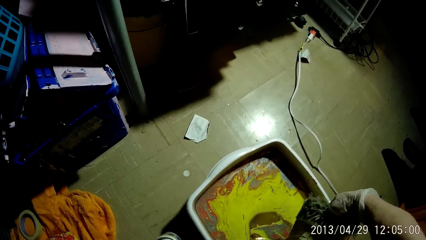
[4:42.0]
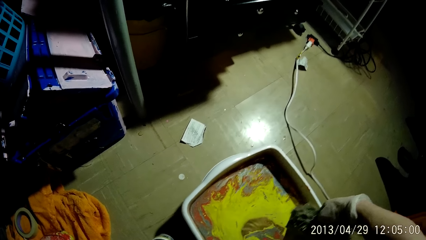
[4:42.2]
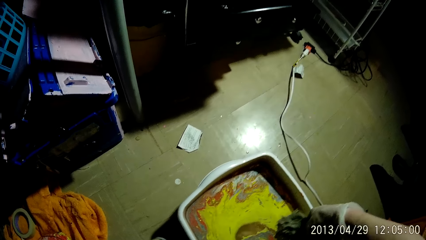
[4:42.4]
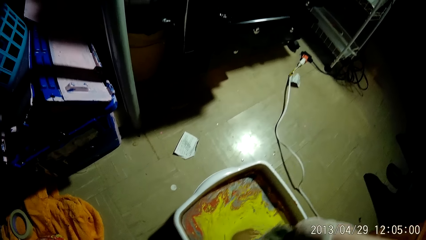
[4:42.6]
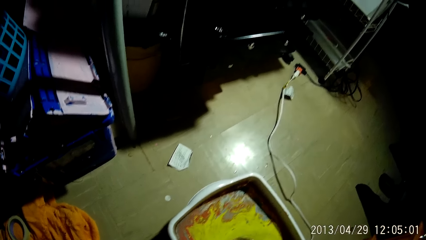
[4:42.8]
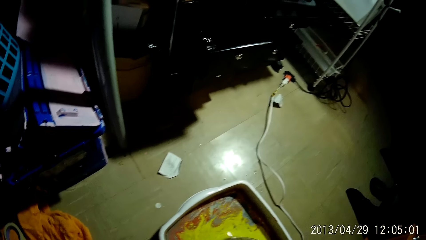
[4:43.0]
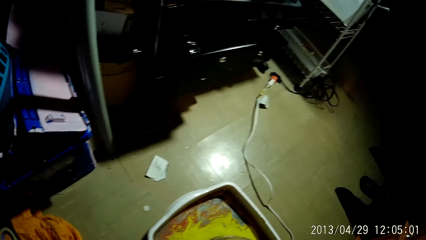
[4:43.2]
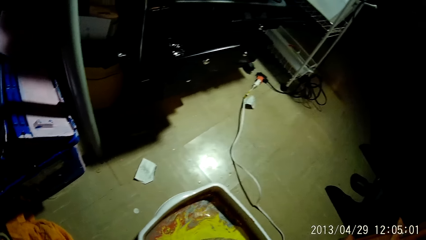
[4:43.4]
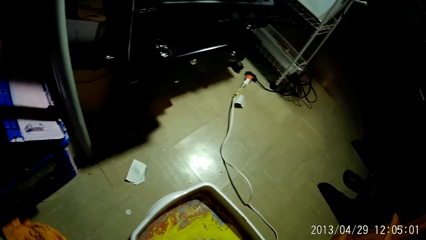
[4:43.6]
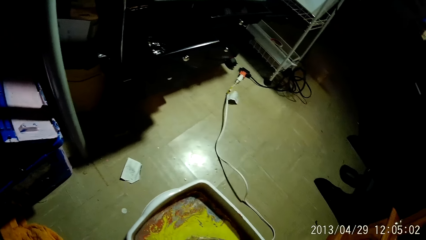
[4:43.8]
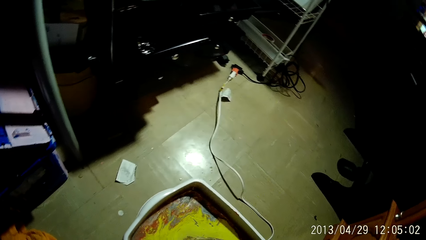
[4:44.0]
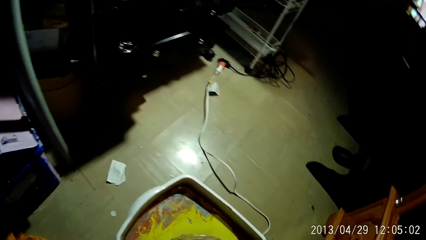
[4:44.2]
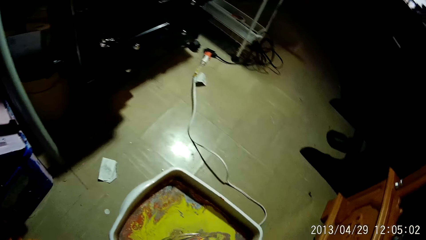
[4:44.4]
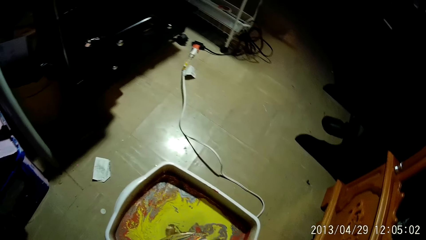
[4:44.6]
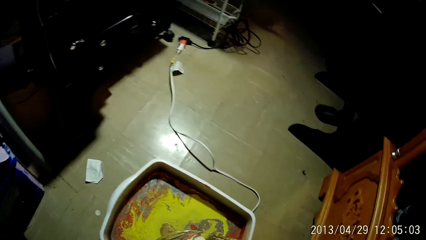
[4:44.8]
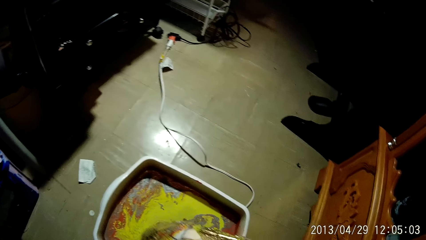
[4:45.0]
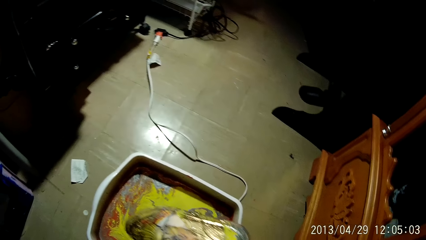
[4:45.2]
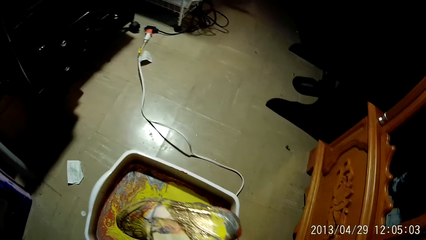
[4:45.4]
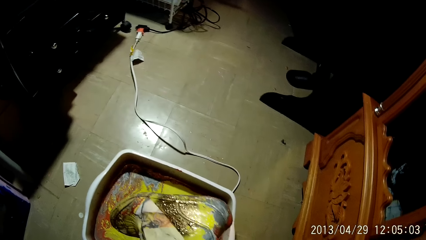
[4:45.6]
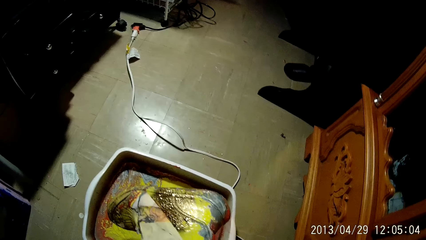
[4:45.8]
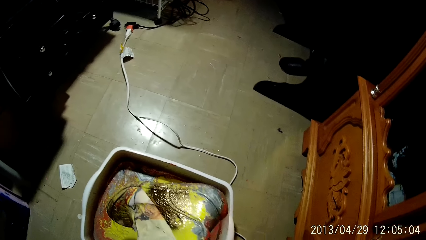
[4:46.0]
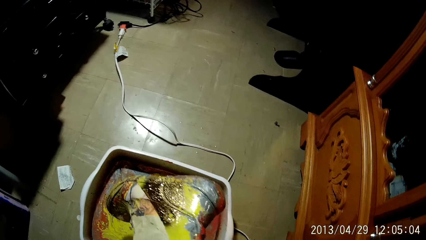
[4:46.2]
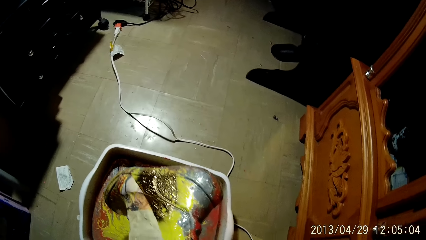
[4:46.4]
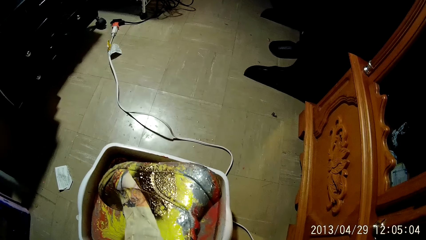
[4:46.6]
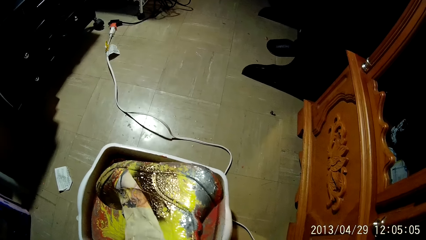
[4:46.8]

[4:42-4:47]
The camera wearer removes the shoe from the bucket.

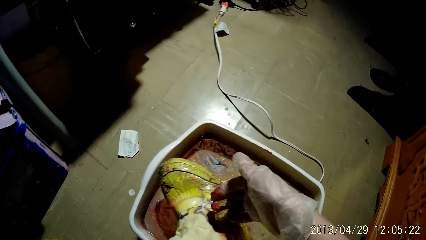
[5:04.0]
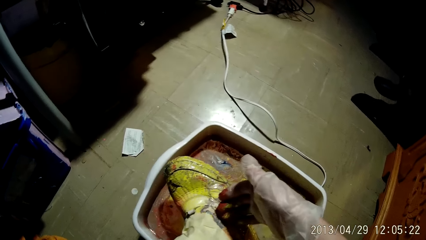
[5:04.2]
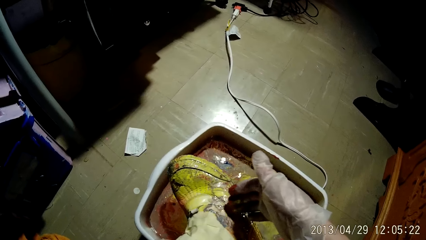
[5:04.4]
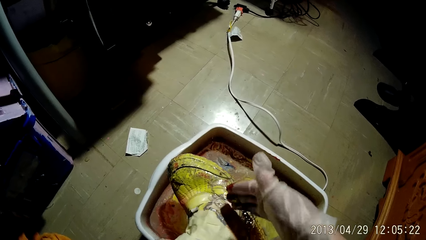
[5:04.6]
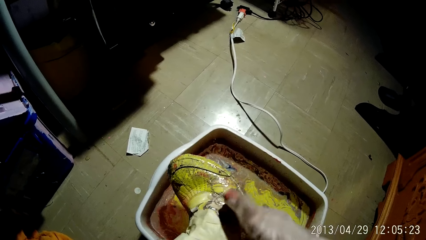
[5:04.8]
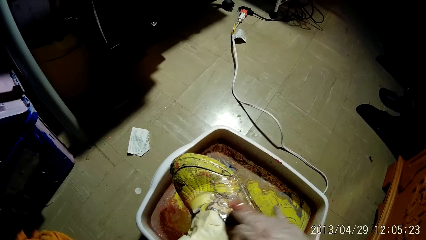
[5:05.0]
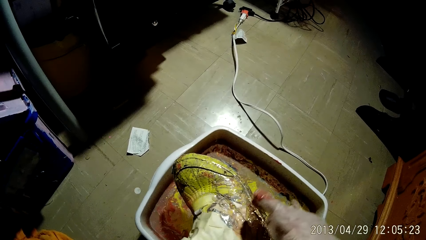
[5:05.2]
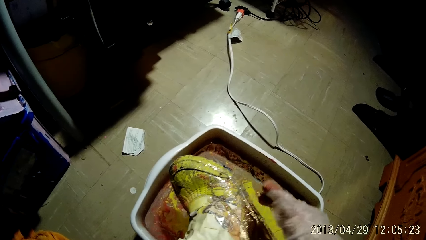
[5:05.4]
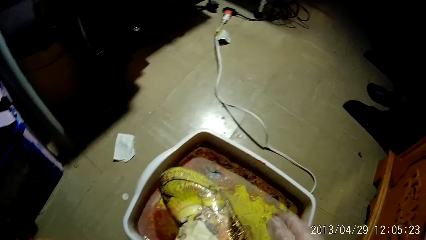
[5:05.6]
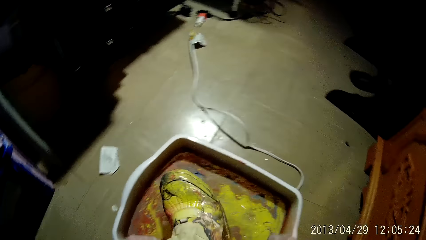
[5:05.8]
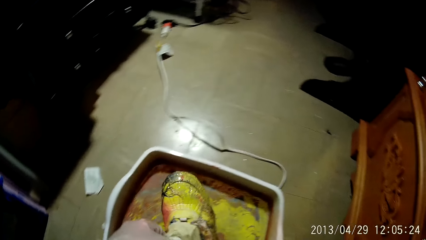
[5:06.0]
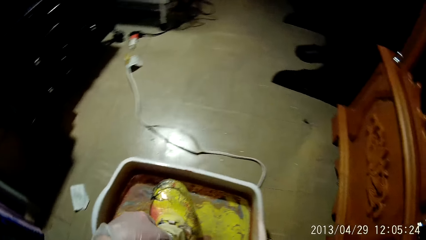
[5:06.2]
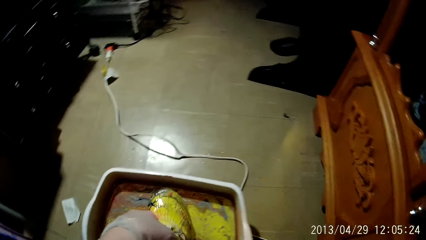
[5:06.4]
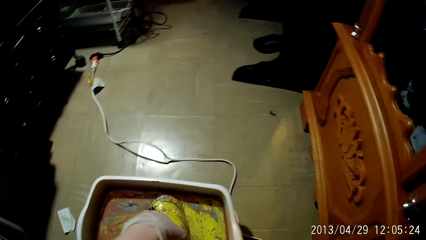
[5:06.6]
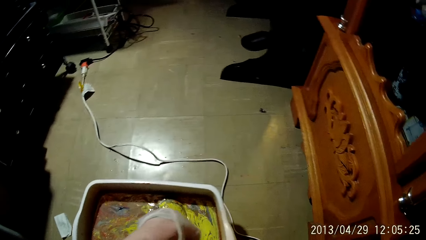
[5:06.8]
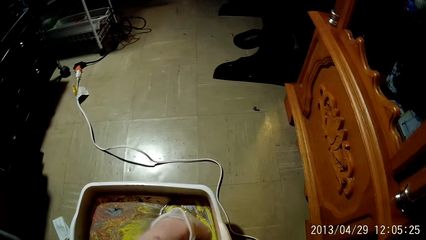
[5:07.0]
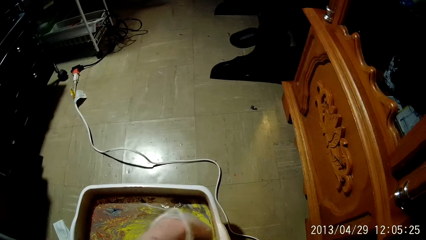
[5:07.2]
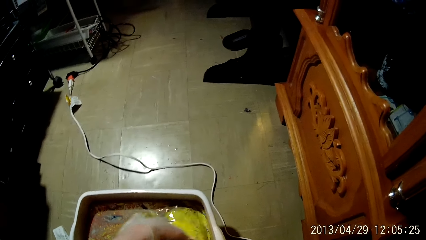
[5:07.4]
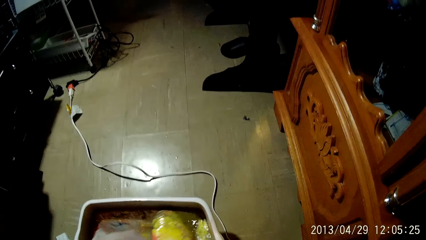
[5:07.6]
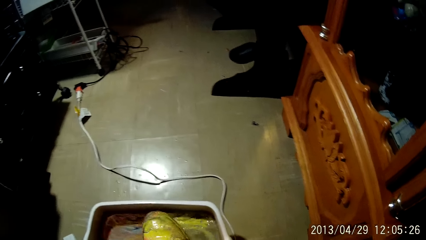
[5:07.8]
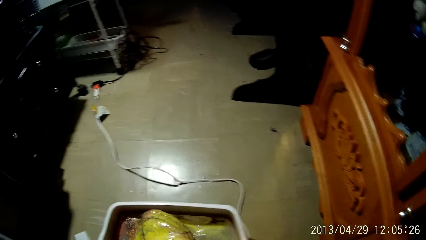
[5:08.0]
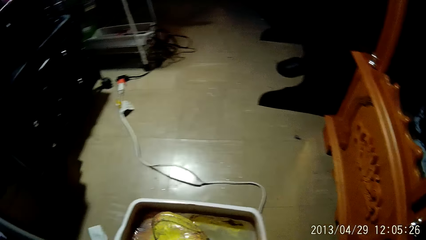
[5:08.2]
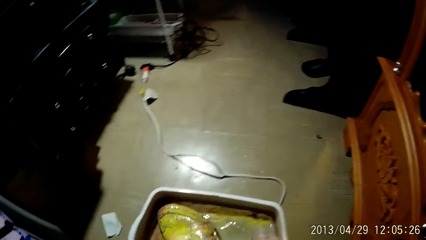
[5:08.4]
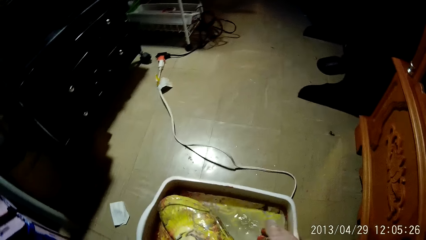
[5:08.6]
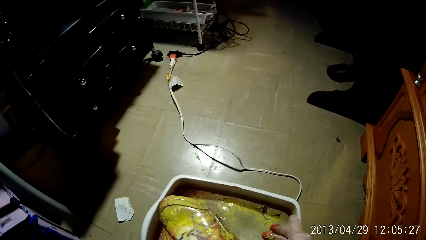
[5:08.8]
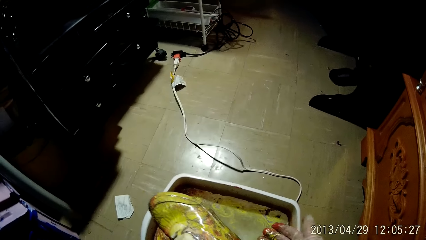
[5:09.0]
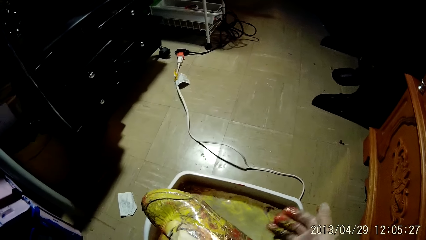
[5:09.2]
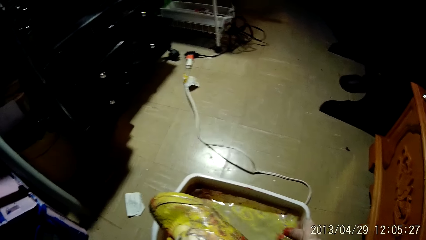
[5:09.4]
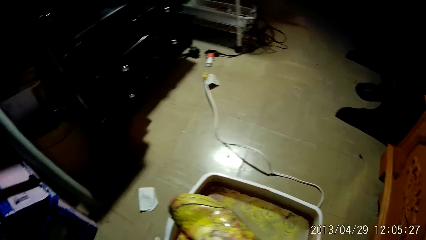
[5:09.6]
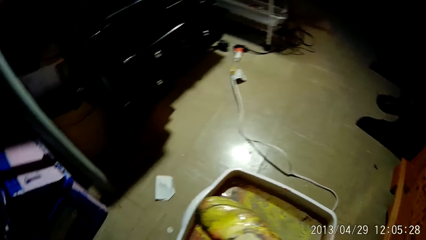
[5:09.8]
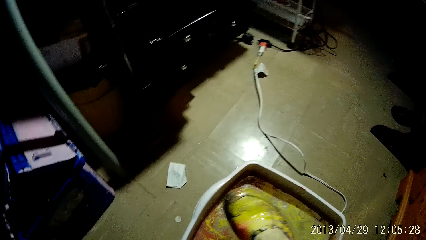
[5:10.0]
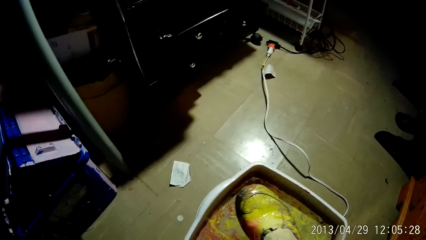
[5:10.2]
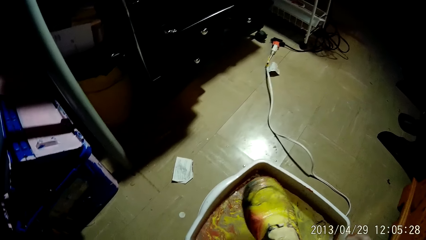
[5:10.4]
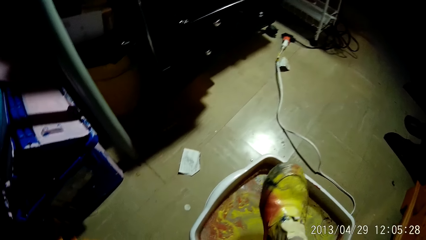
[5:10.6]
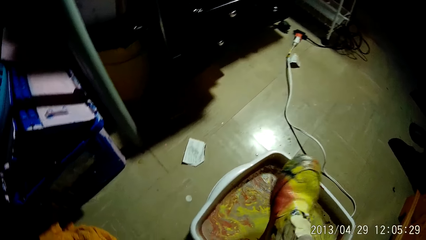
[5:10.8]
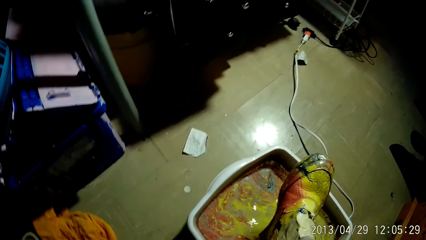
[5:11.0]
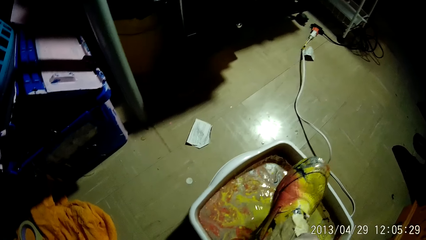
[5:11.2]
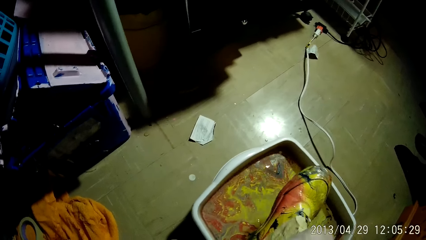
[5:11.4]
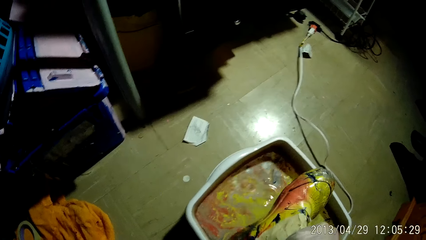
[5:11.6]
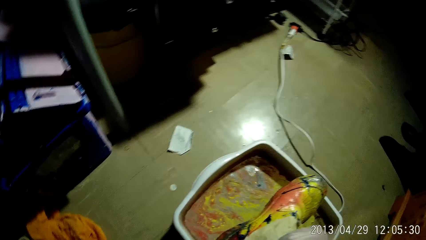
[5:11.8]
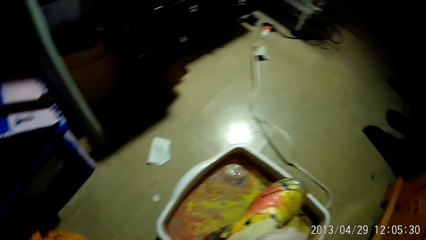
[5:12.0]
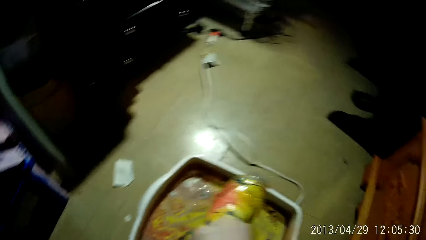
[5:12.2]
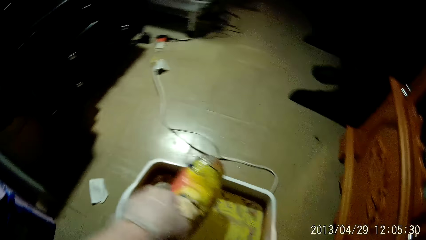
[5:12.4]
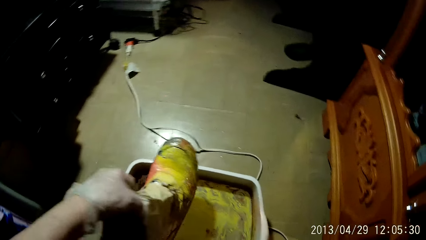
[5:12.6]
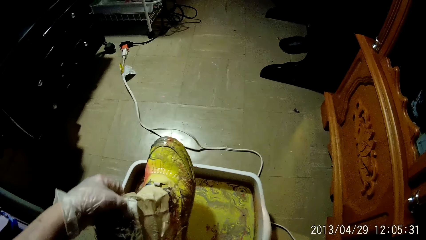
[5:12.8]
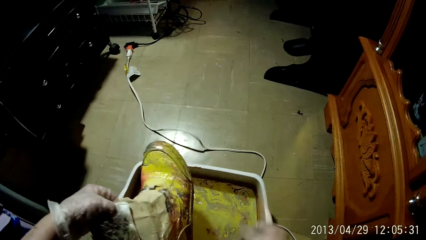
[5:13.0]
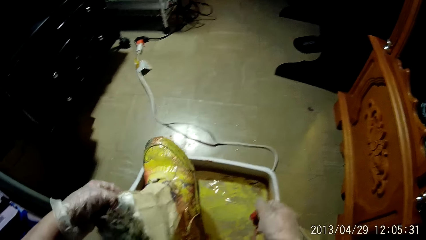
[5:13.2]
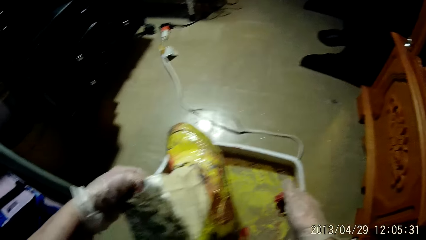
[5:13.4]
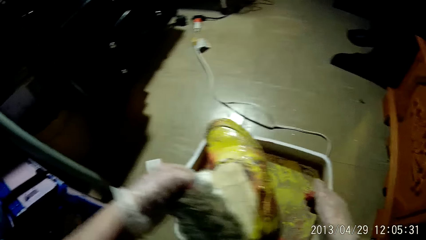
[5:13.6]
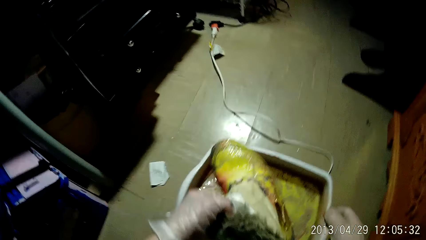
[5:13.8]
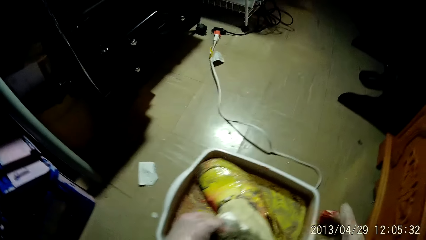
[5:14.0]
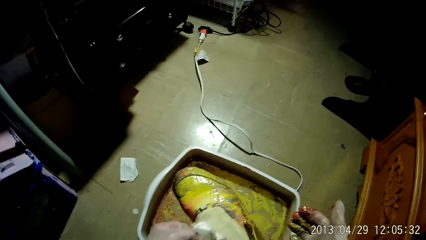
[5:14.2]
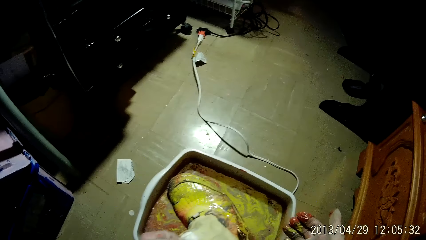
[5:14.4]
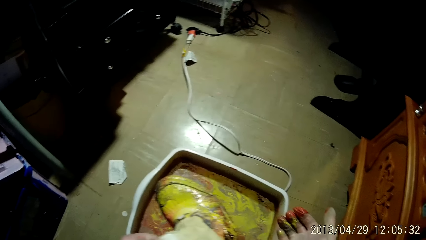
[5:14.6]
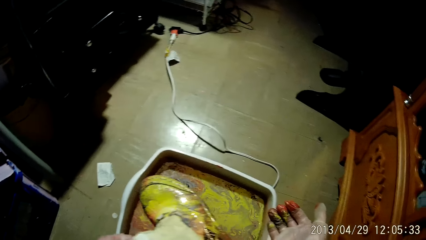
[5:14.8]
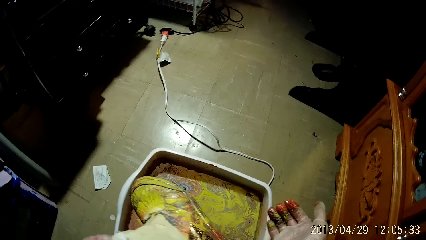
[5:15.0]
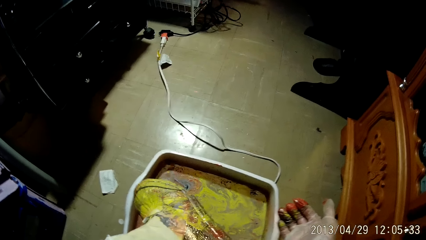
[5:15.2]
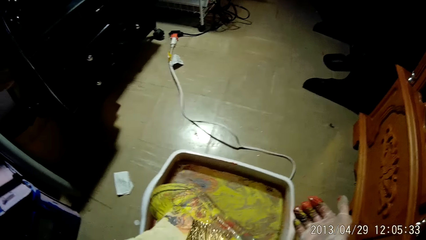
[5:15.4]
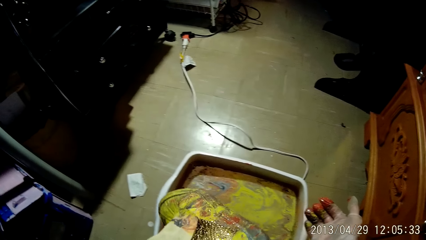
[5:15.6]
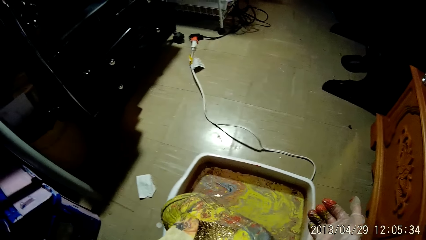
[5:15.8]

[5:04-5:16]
The camera wearer touches the boot with his right hand. He applies paint on the shoe. He dips the boot into the bucket of acrylic paint with his left hand. He lifts the boot from the bucket of acrylic paint with his left hand. He dips his right hand into the bucket of acrylic paint and removes his right hand from the bucket of acrylic paint. He applies paint on the shoe.
